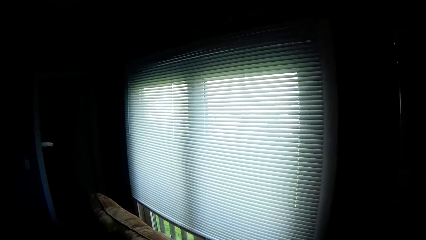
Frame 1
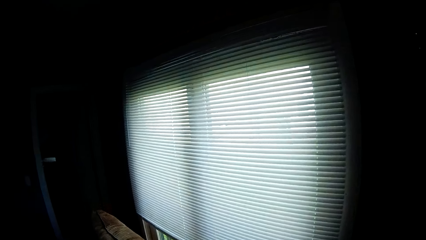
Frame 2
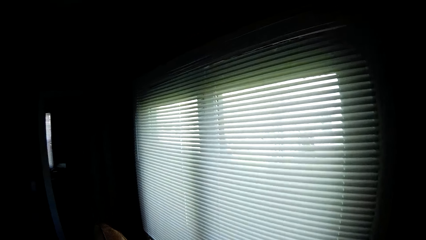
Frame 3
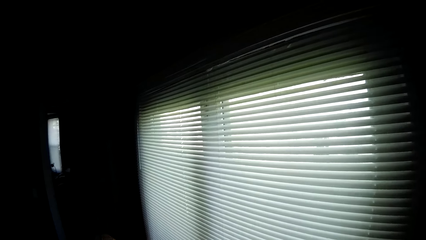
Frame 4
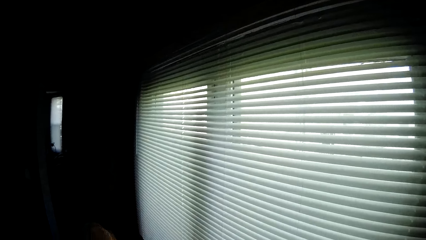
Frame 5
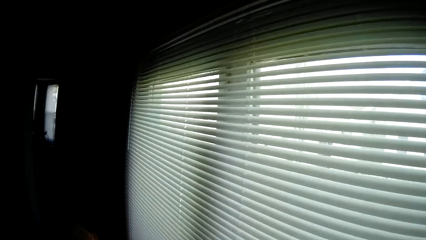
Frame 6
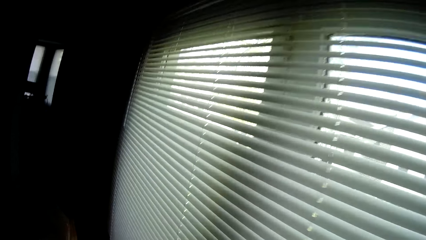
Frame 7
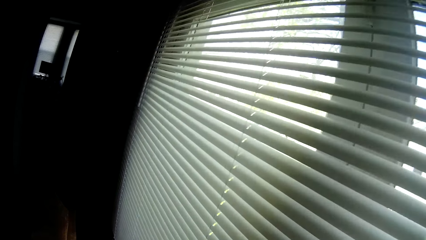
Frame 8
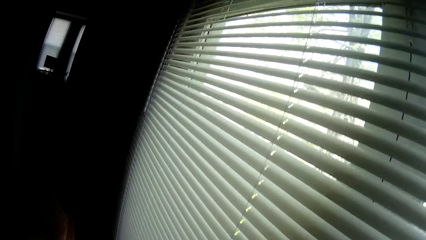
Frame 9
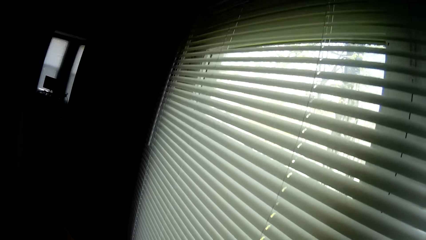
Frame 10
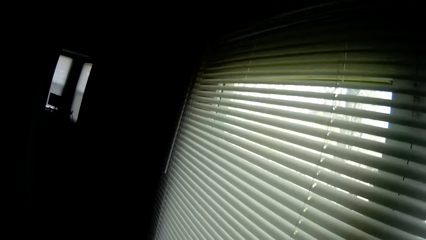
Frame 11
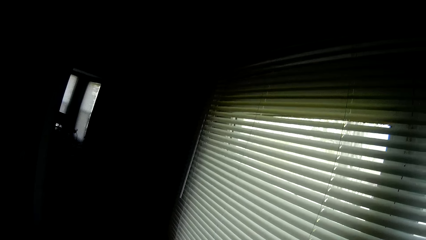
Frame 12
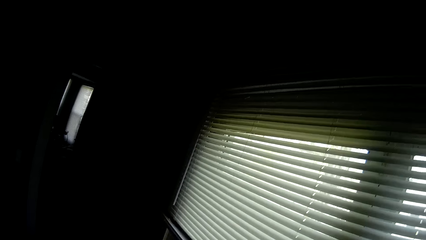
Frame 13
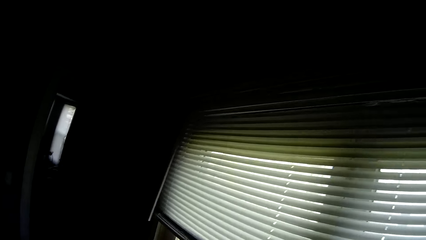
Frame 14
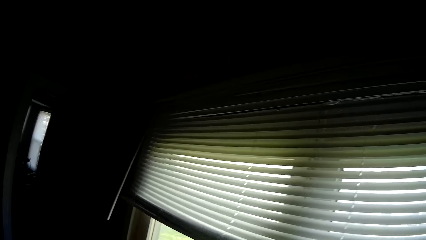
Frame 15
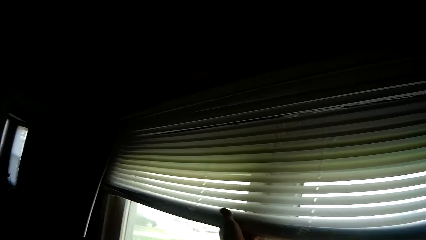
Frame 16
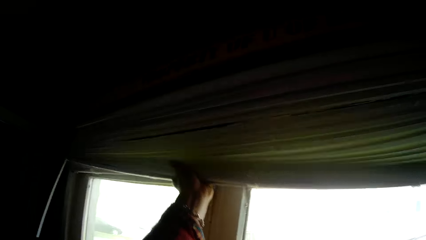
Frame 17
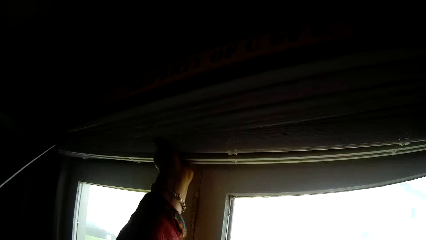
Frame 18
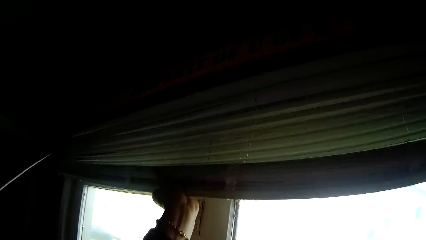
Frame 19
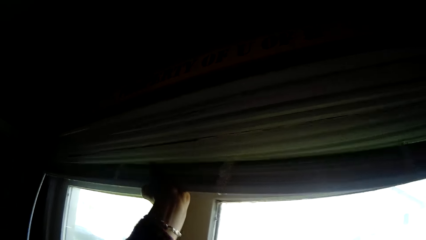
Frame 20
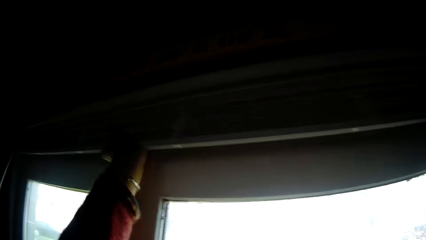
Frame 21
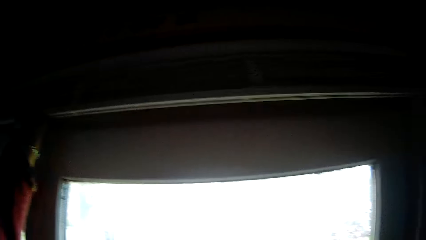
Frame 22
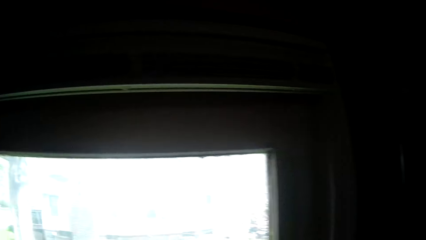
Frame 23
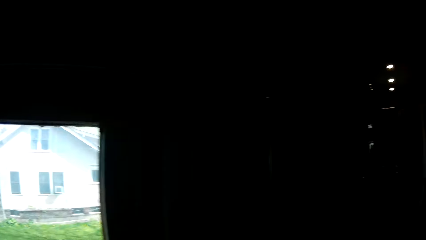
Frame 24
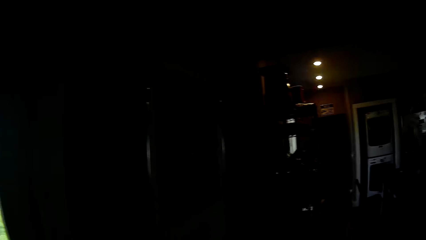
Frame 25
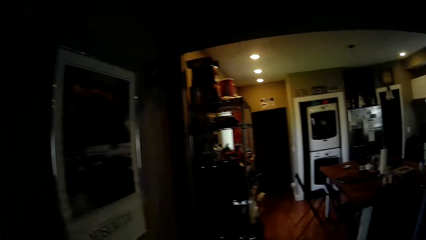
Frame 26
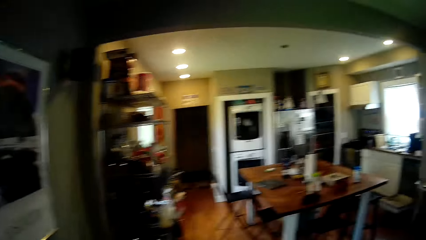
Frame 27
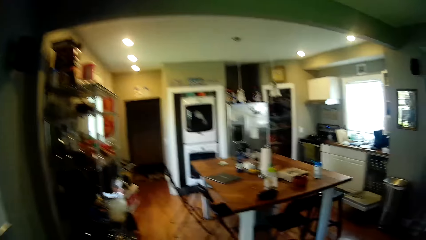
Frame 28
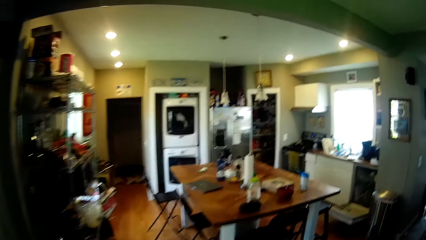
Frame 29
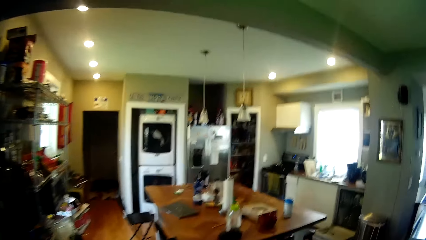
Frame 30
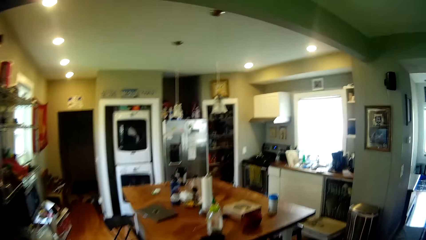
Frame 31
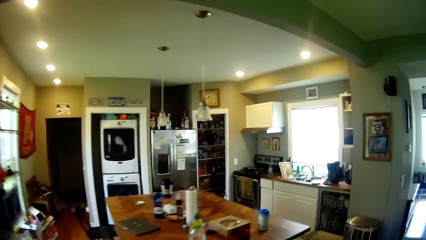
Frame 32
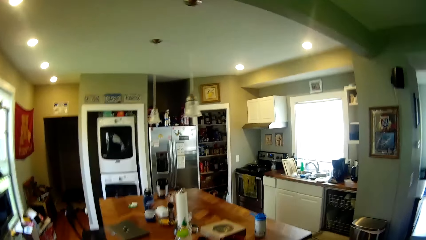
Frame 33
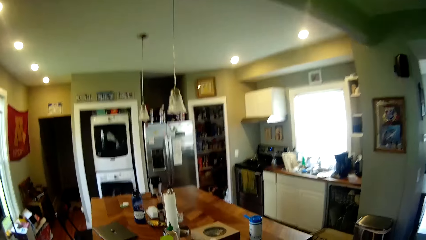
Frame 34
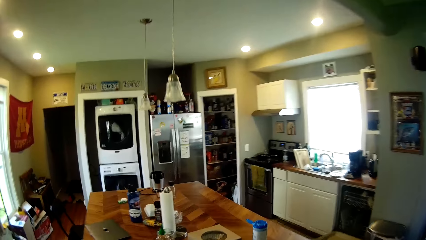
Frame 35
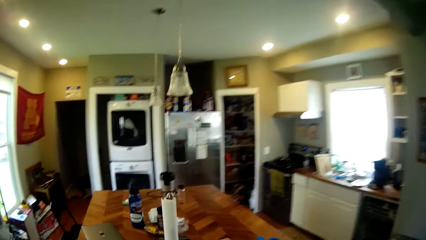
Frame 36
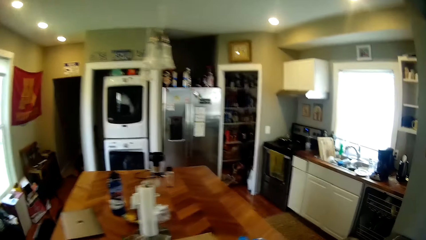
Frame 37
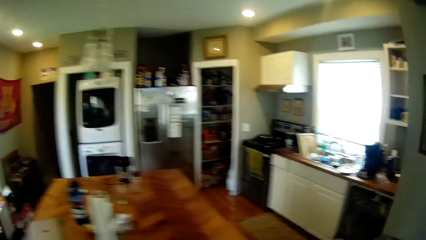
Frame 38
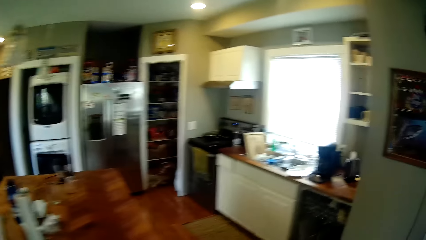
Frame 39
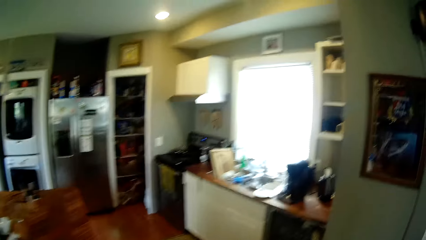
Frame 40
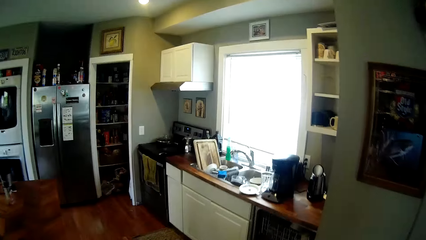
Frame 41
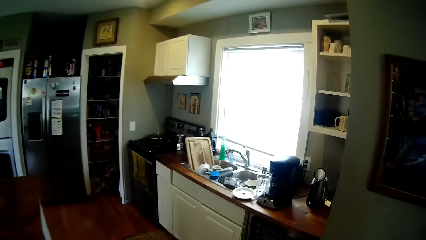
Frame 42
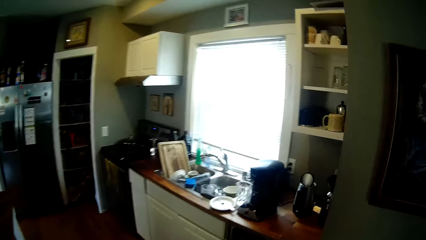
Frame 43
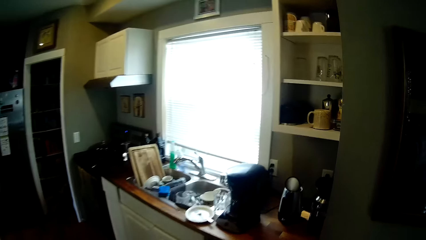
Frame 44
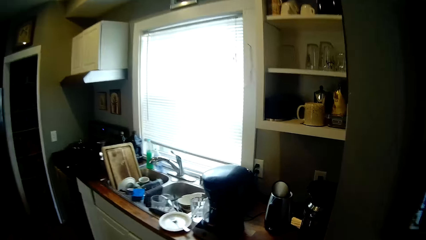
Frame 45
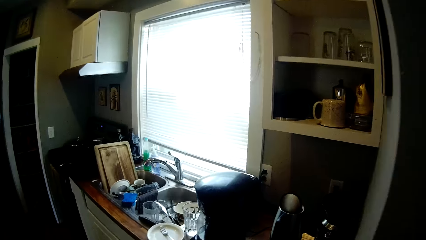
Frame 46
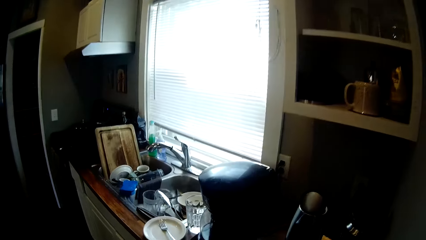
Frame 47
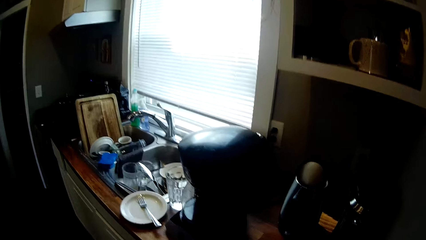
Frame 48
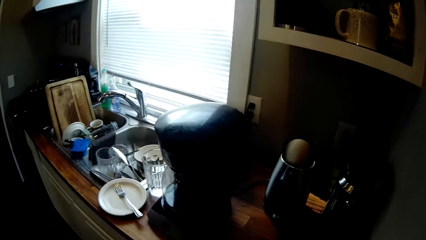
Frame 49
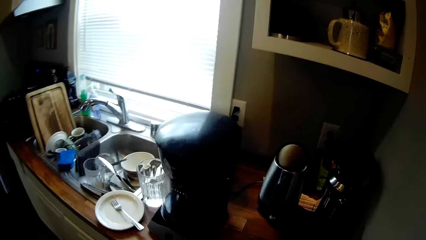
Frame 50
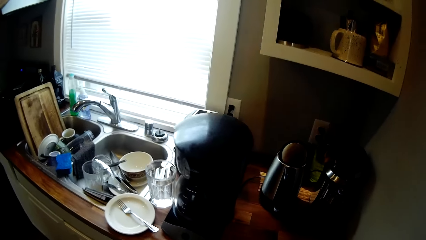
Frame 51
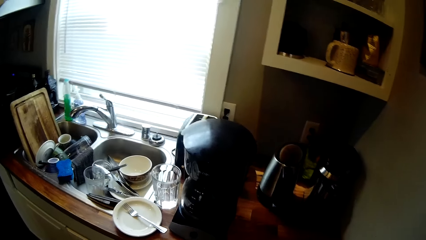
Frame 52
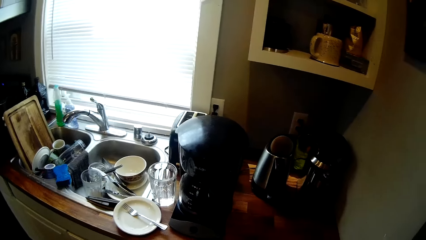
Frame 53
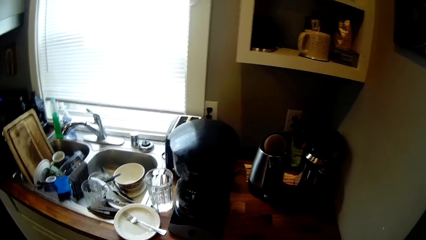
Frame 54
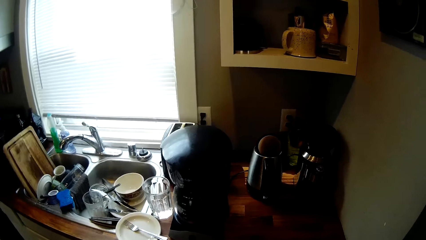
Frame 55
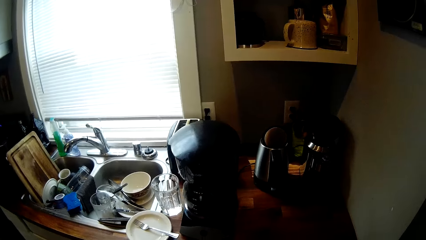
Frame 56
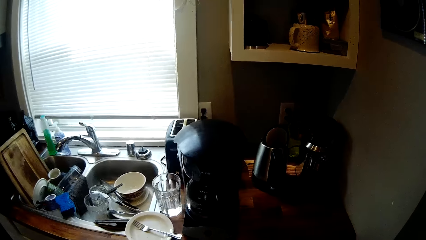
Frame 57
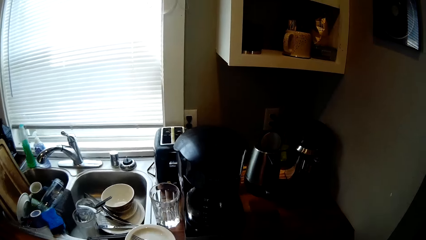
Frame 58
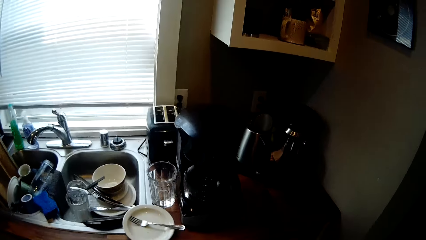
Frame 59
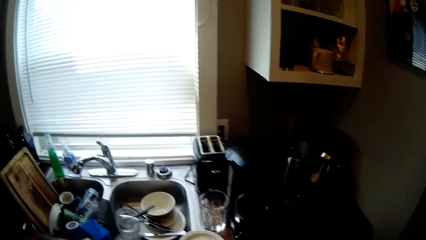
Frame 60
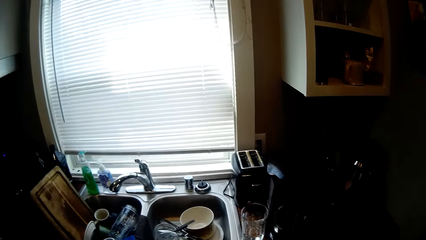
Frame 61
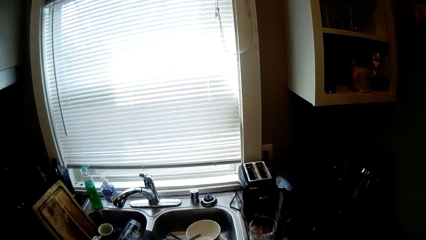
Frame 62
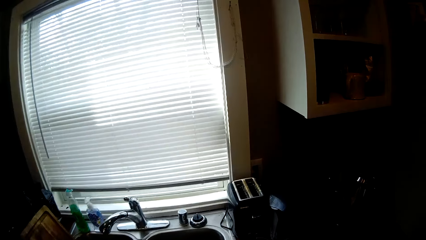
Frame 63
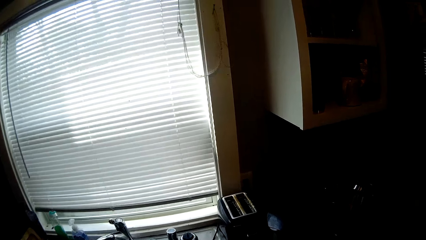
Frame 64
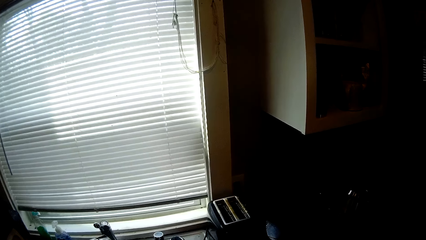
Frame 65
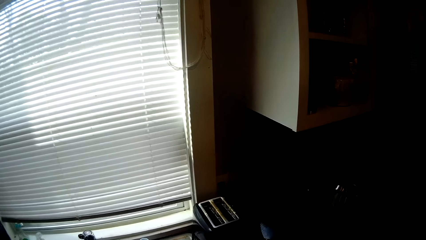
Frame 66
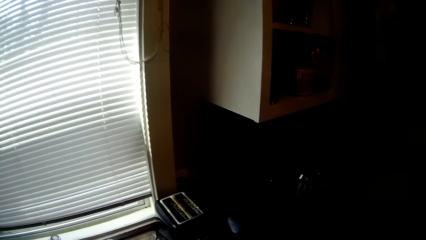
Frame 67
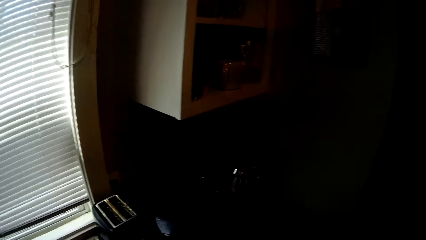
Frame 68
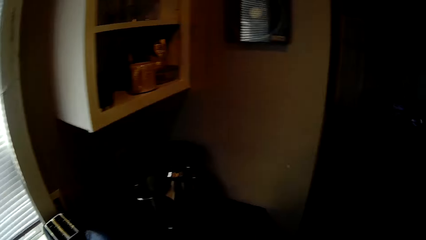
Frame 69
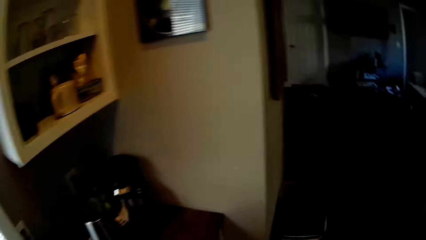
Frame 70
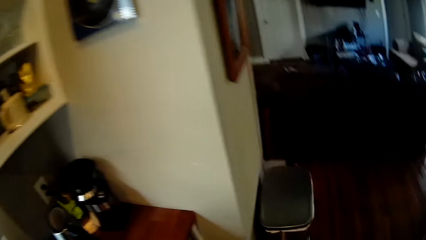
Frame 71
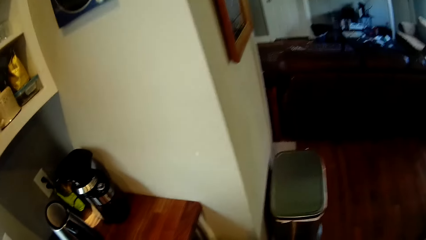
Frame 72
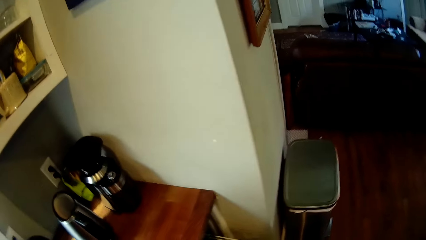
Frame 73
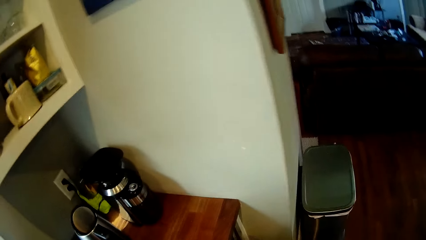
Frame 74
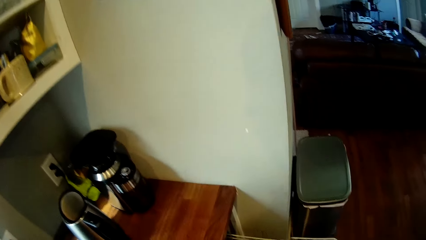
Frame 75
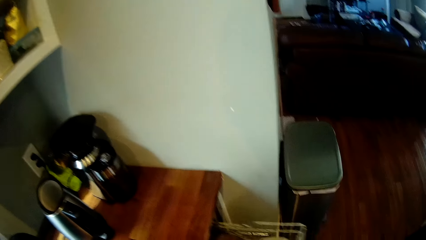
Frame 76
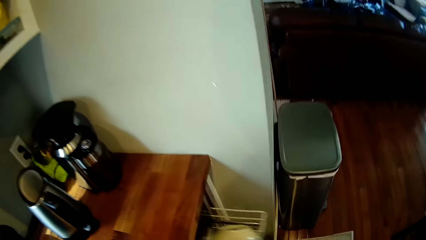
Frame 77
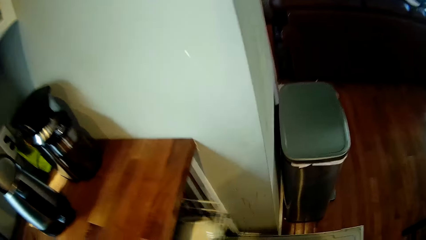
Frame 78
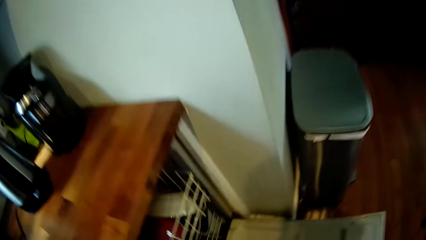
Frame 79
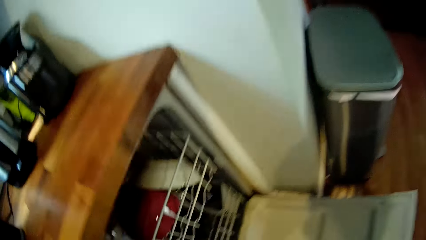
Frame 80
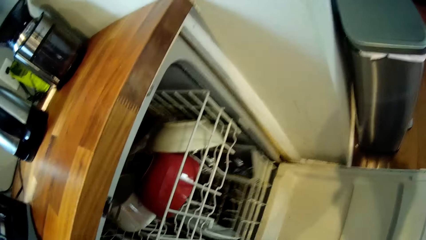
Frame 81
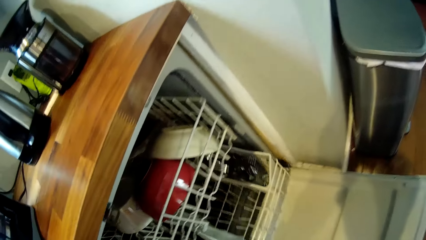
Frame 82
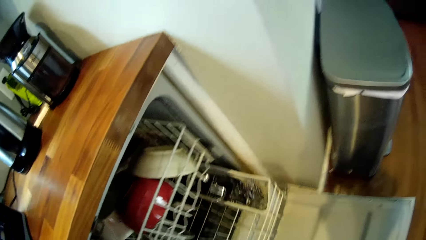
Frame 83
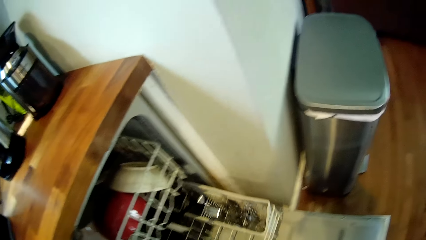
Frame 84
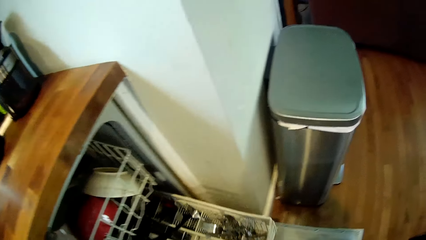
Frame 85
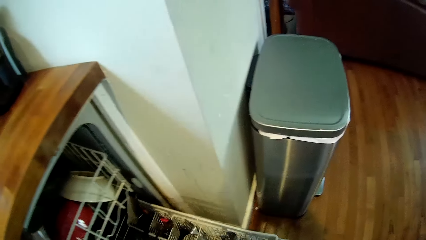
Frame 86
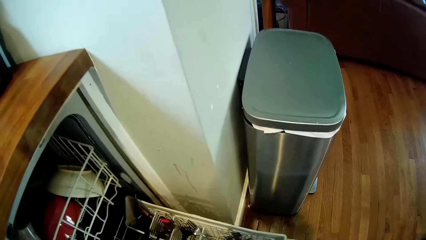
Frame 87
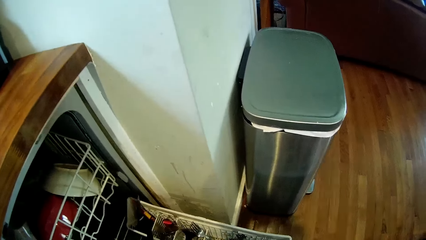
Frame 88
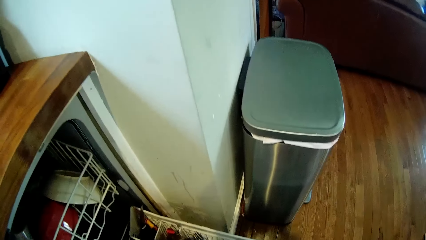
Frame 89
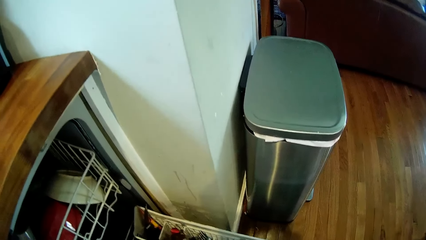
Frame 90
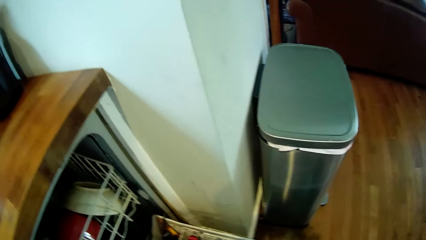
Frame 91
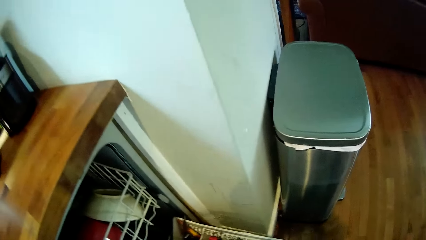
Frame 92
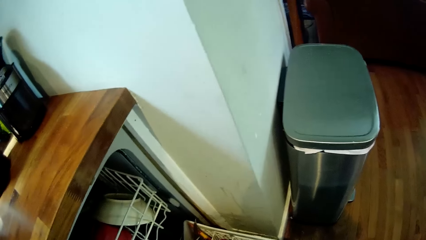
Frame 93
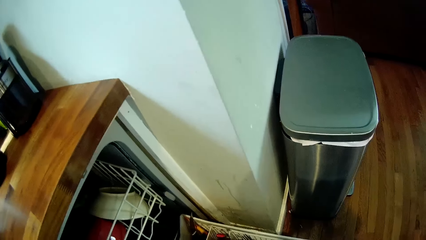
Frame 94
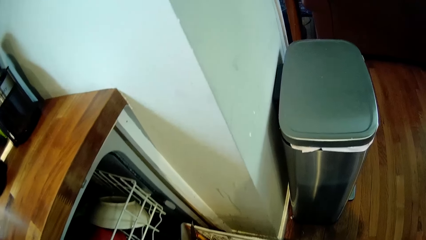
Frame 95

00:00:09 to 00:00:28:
The camera wearer opens a window blind in the sitting room with his left hand. He walks from the sitting room to a kitchen. He opens the kitchen cabinet. He pushes a dishrack into the kitchen cabinet with his right hand. He closes the kitchen cabinet. He pulls a lower dishrack from the kitchen cabinet with his right hand. He opens the kitchen cabinet.
